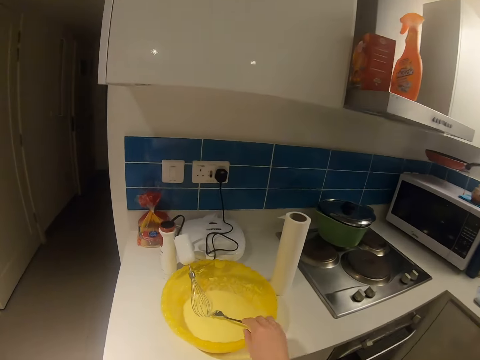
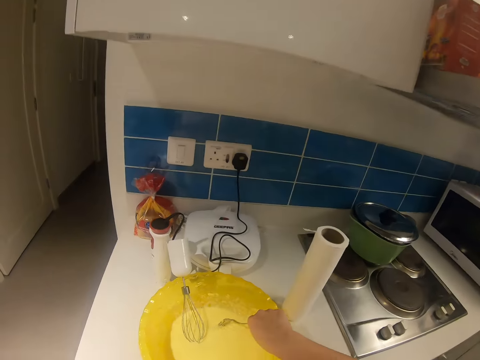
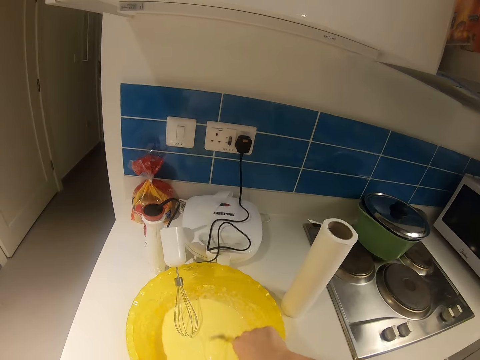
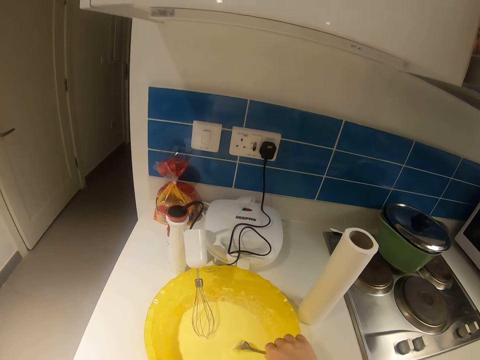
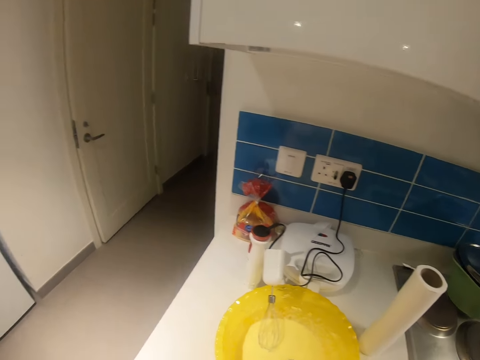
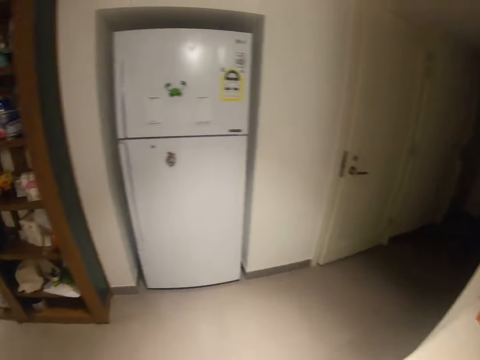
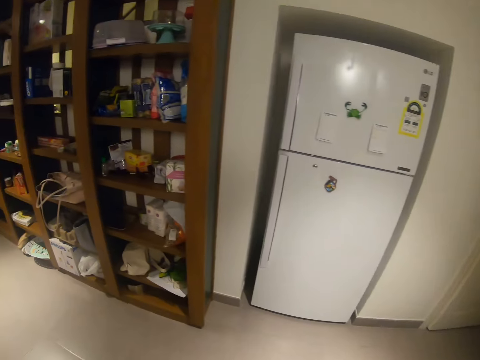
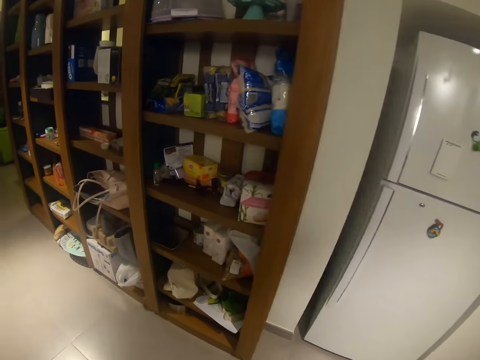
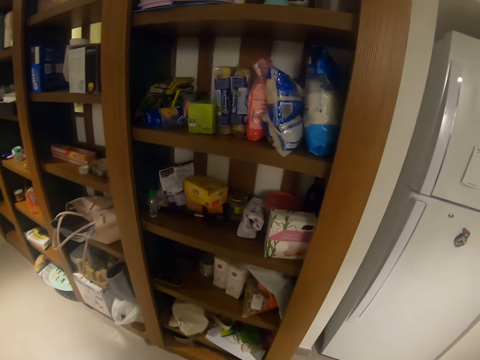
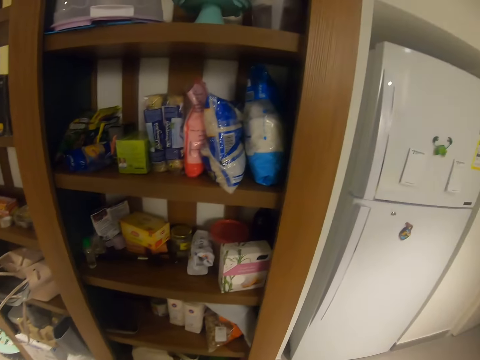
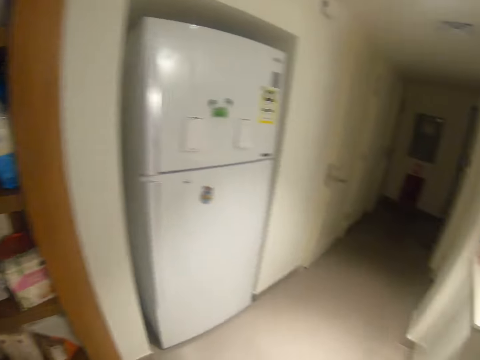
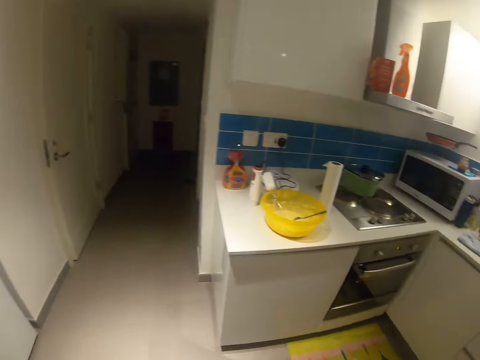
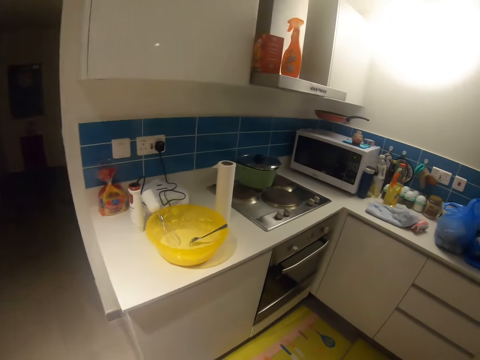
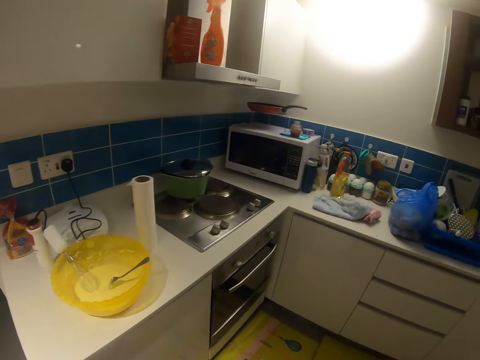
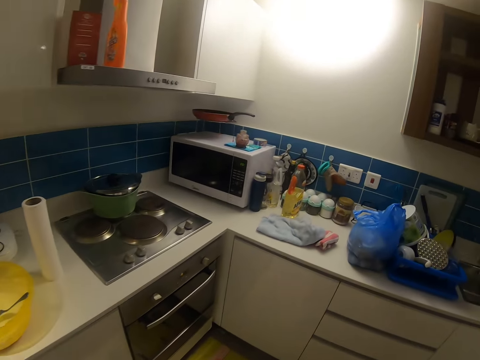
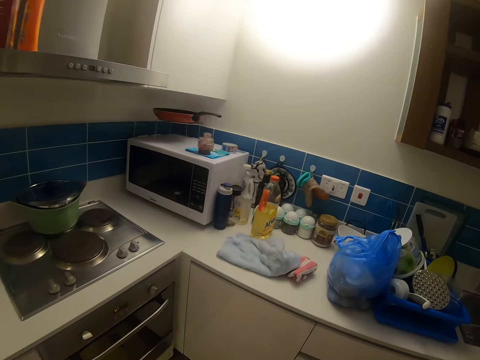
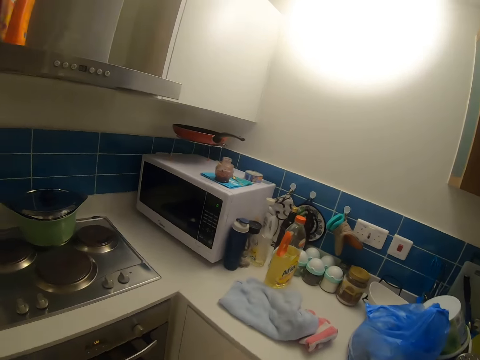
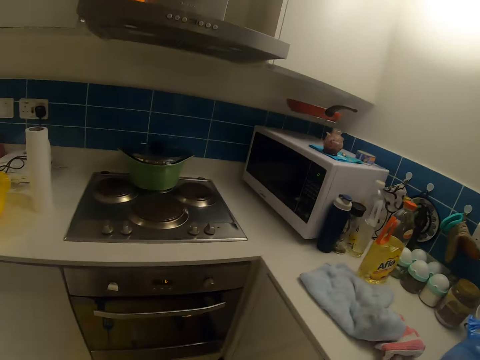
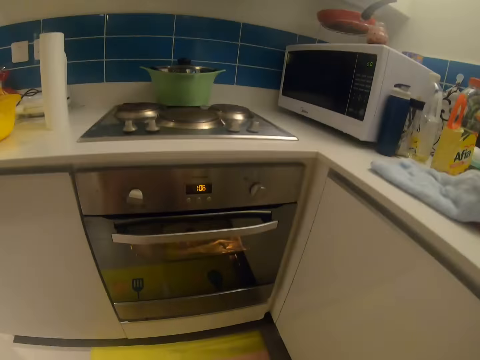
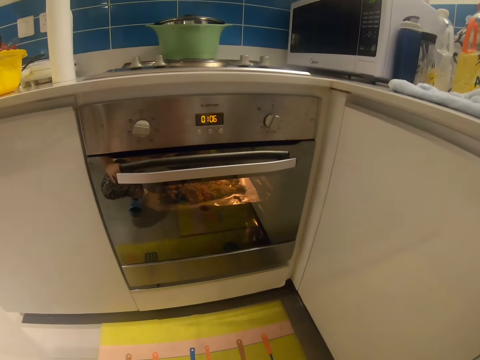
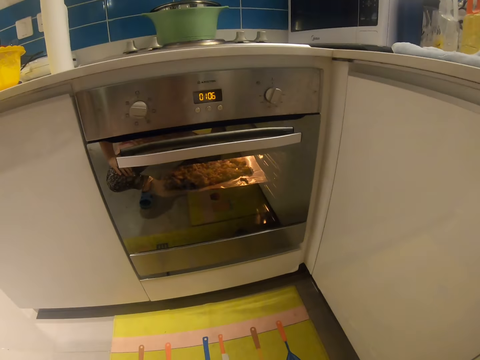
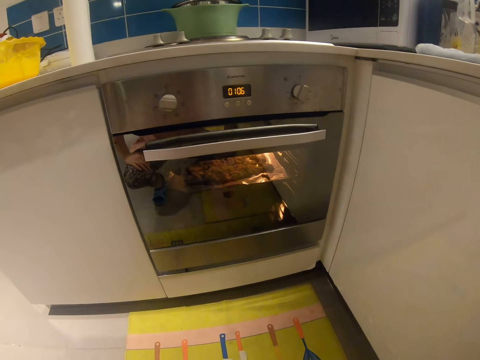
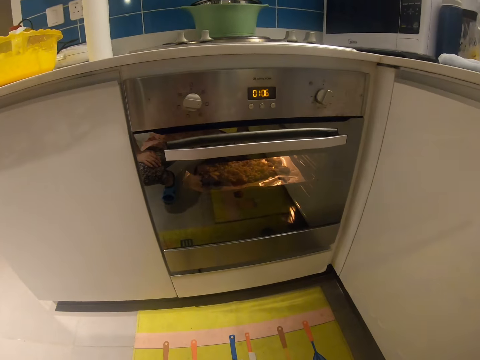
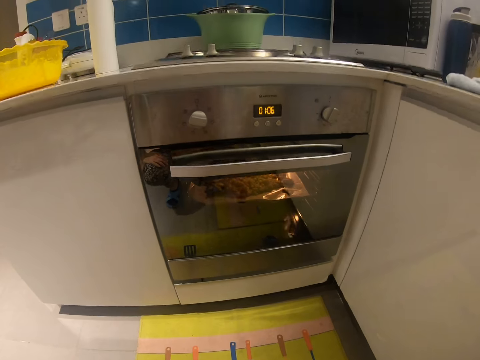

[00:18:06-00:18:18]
The camera wearer stirs a bowl of pap with a spoon with his right hand. He stares at the shelf. He walks in the kitchen. He stares at the oven.

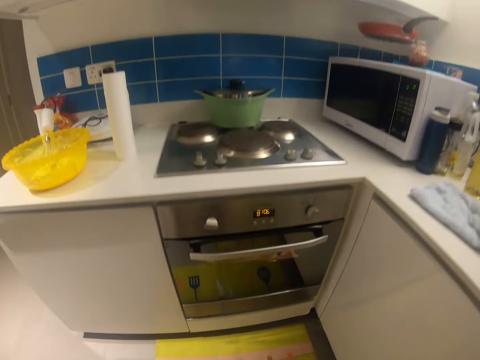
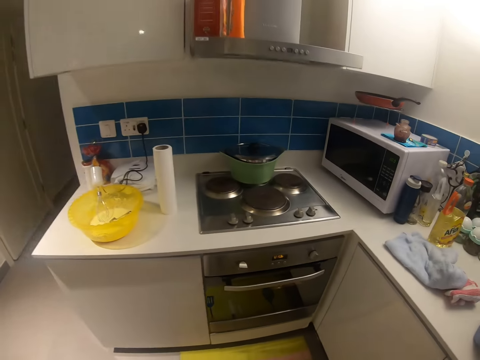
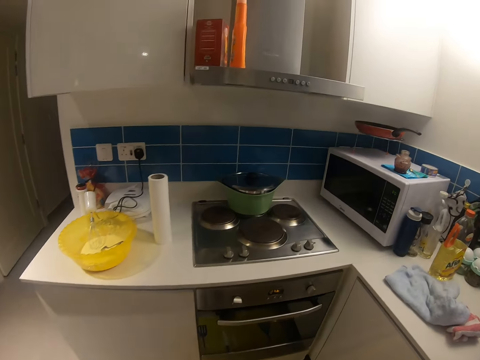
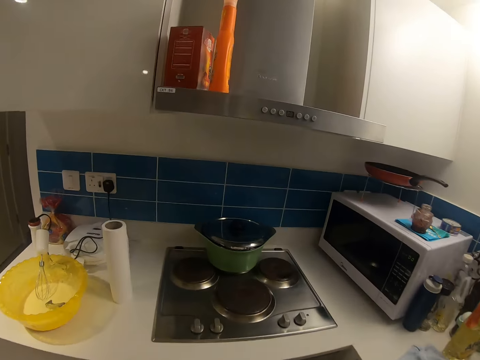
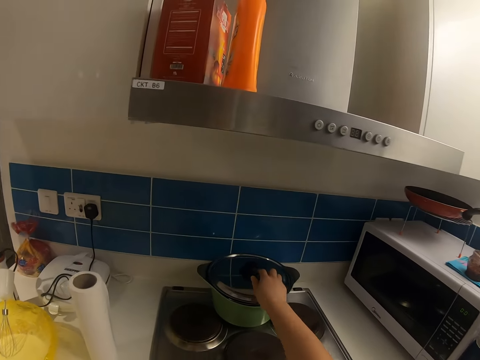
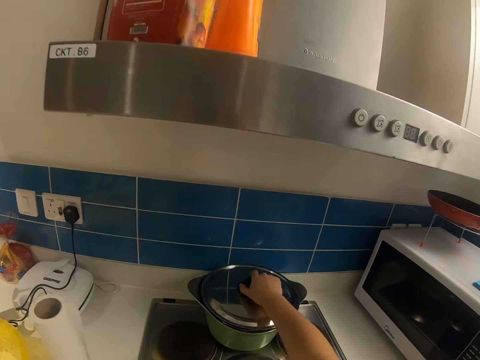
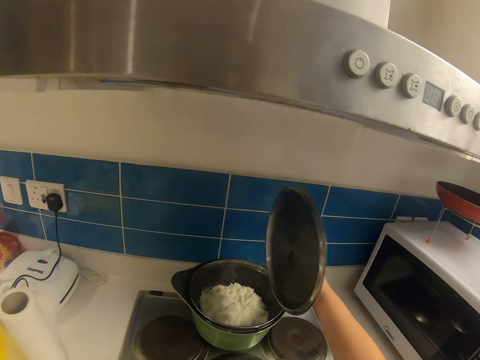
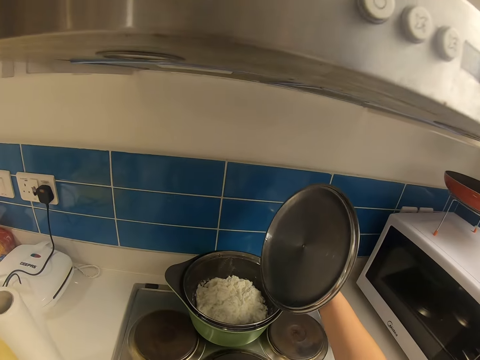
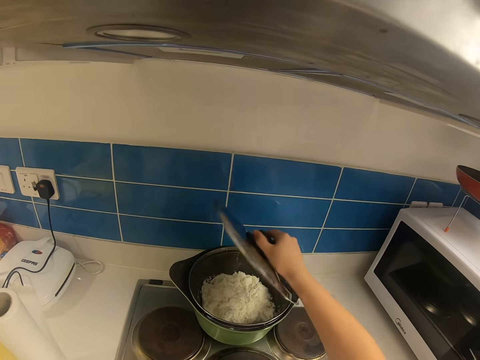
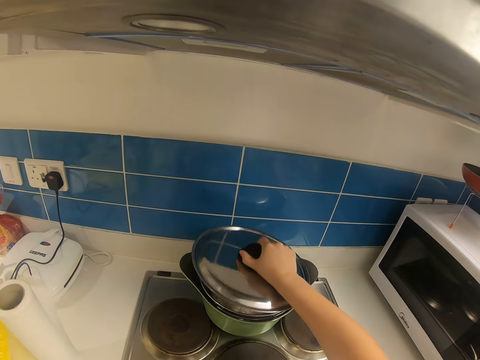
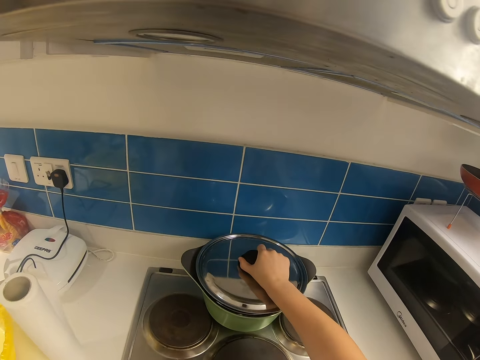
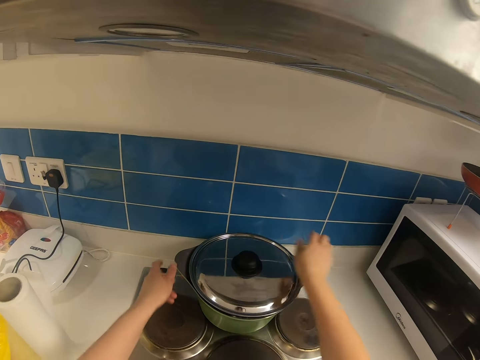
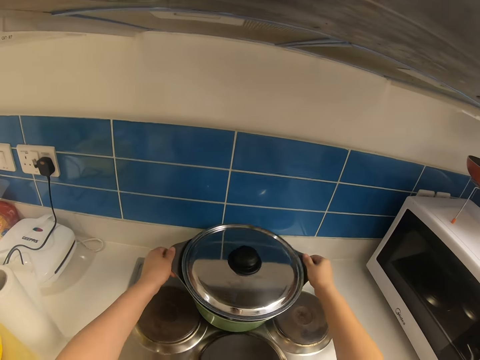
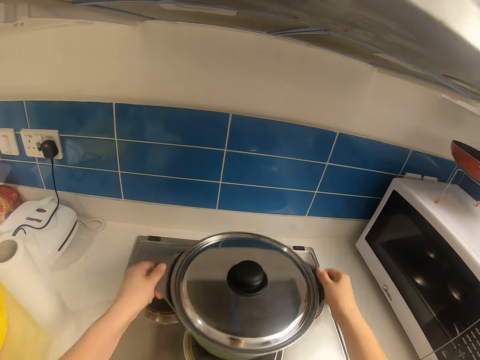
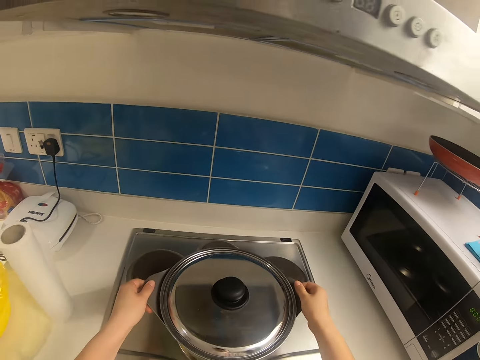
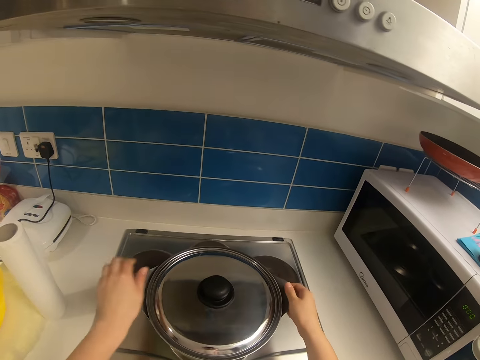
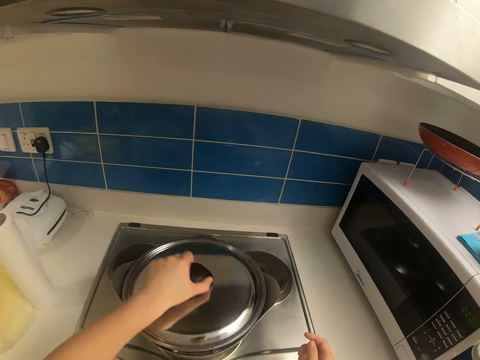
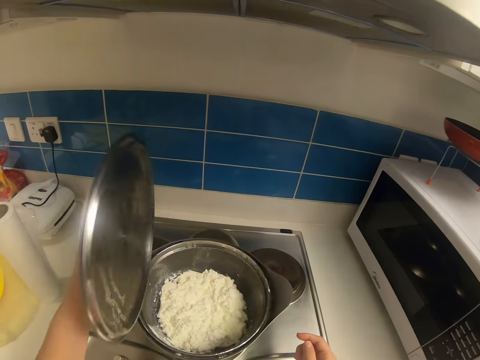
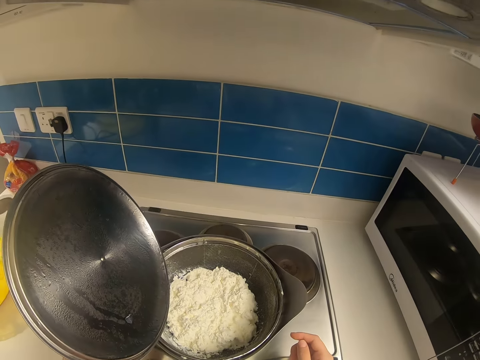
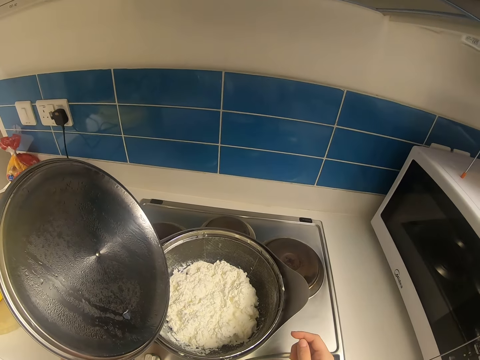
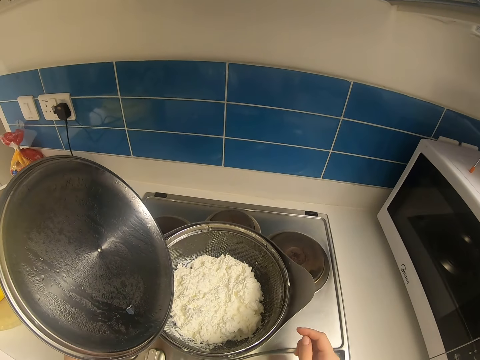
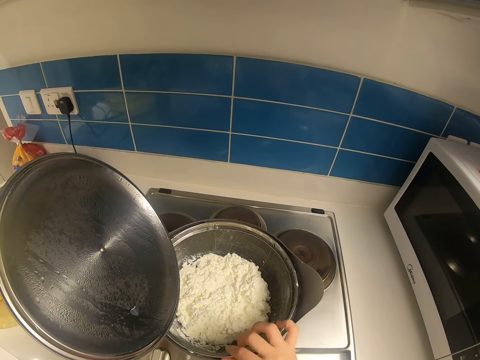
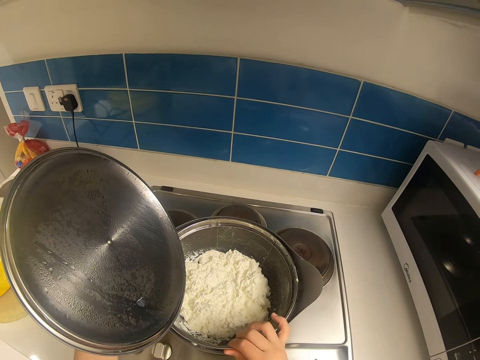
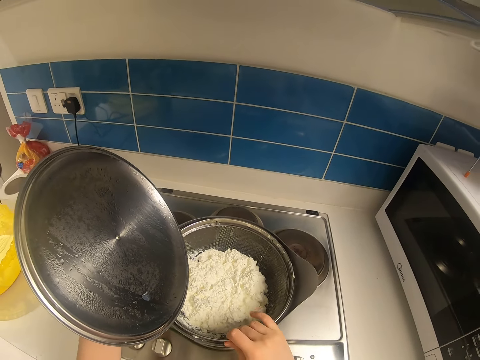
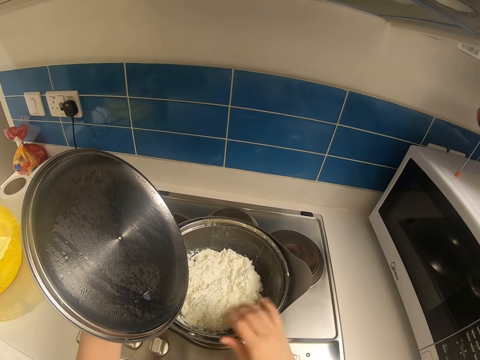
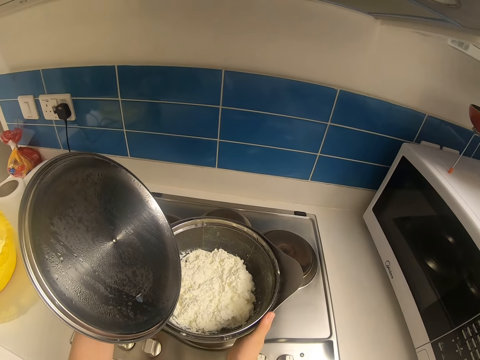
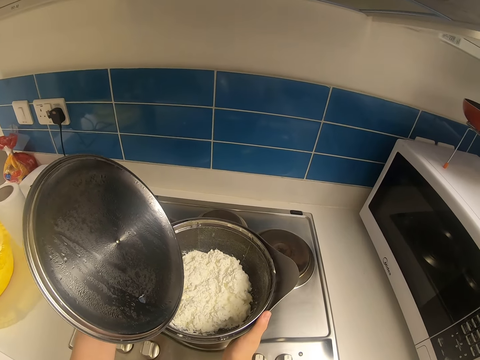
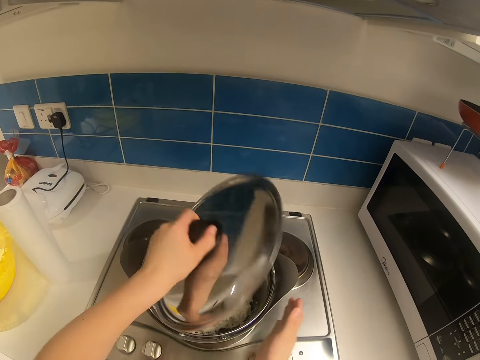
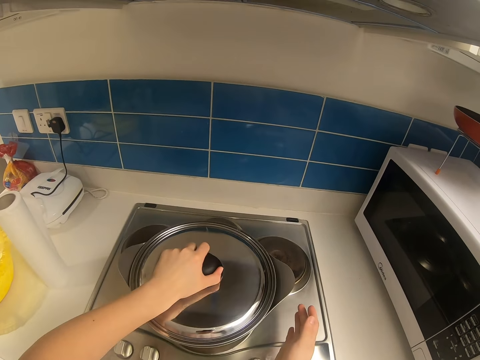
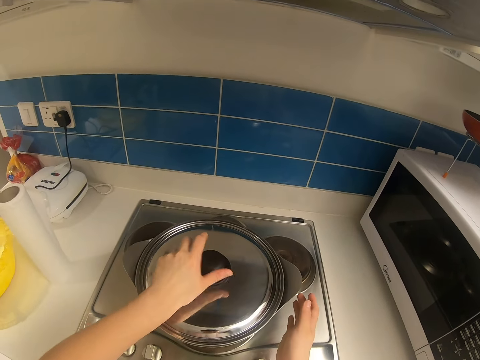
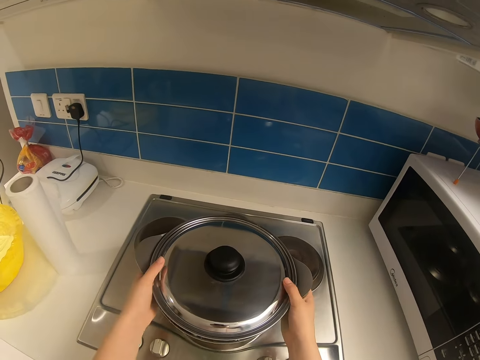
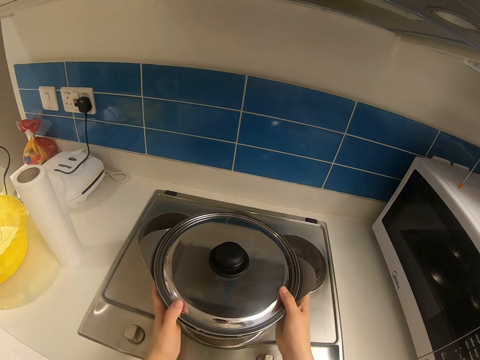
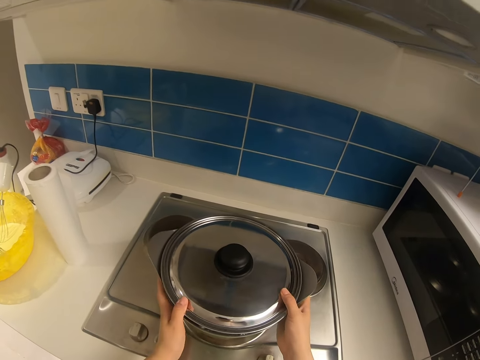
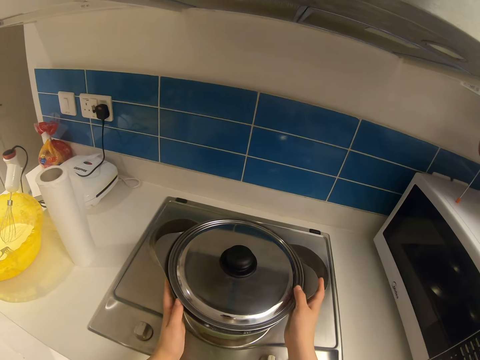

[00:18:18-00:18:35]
The camera wearer looks around. They open the pot on the cooker. They put the lid on the pot. They lift the pot. They put the pot on the cooker. They lift the lid. They look at the rice. They put their hand in the pot. They put their hand on the pot body. They put the lid on the pot. They touch the pot with their two hands.
